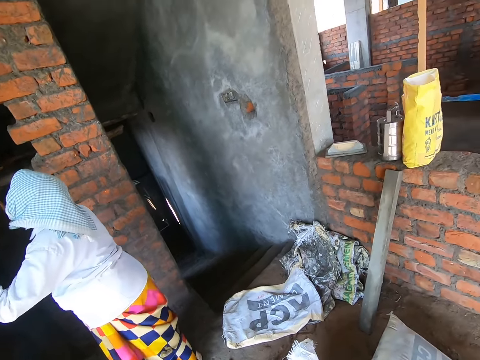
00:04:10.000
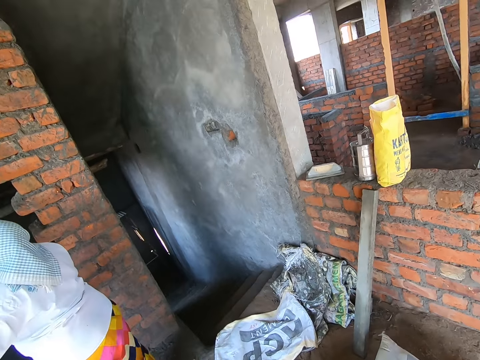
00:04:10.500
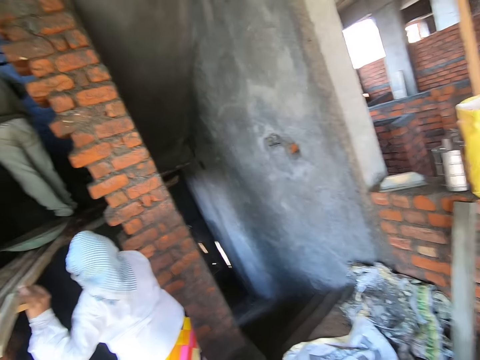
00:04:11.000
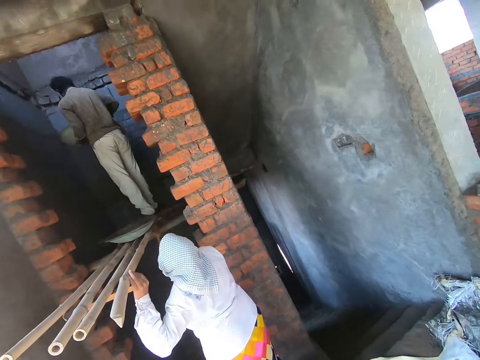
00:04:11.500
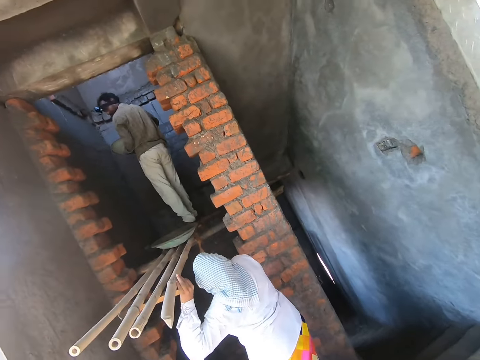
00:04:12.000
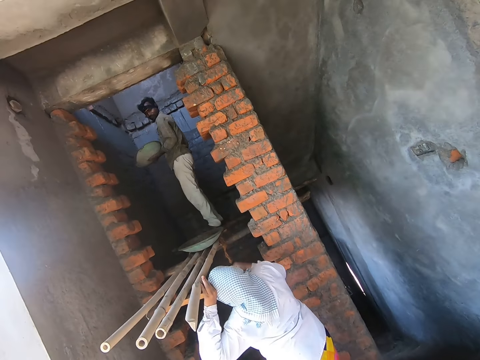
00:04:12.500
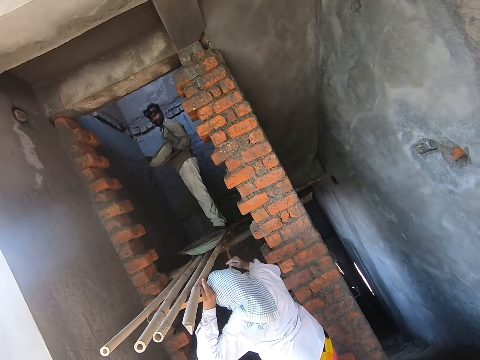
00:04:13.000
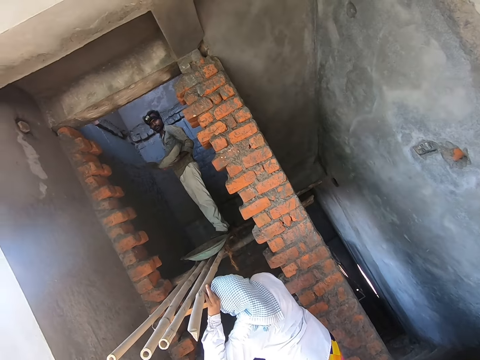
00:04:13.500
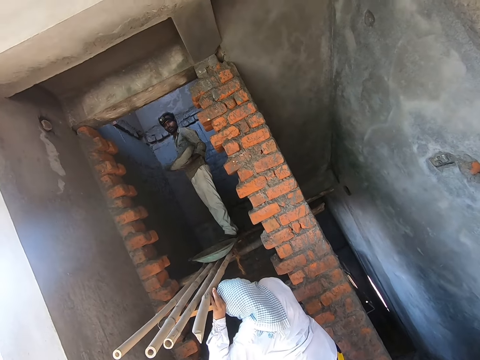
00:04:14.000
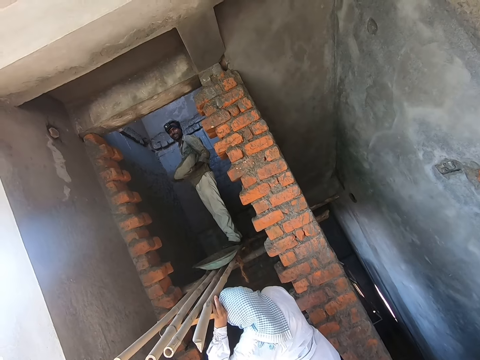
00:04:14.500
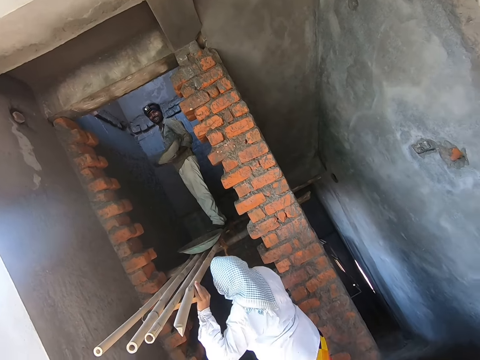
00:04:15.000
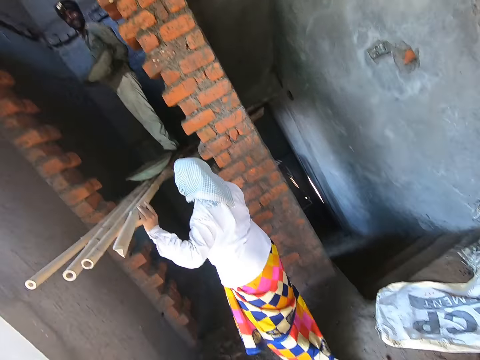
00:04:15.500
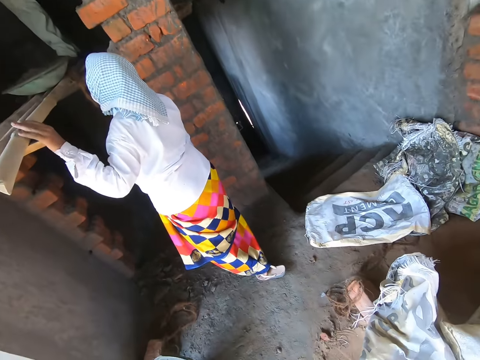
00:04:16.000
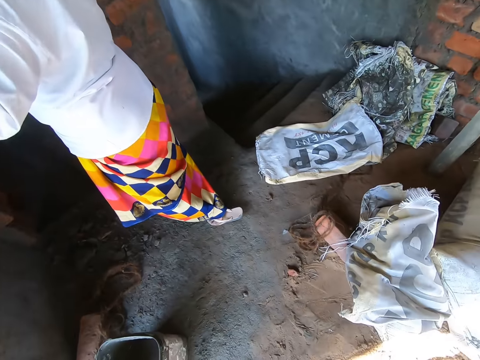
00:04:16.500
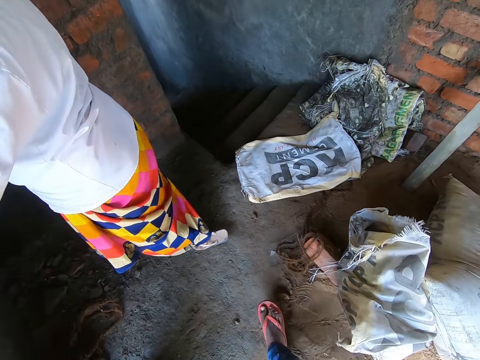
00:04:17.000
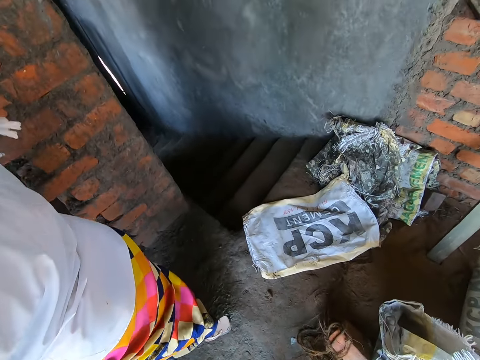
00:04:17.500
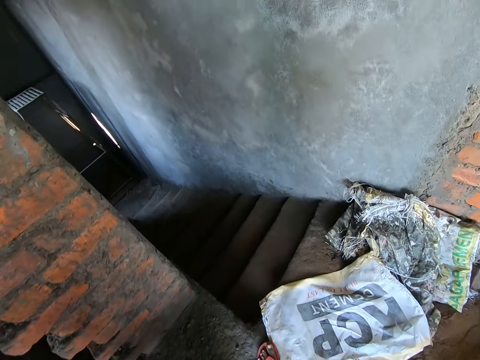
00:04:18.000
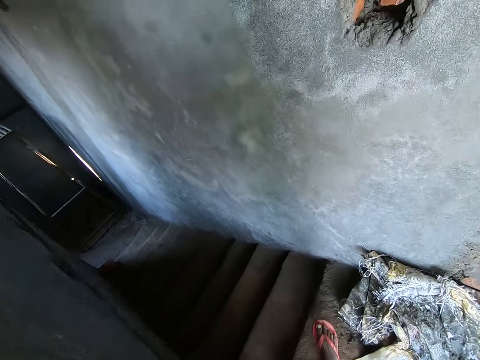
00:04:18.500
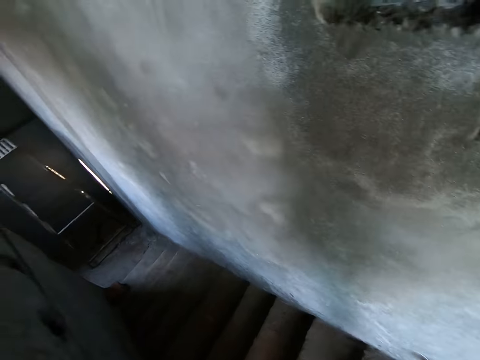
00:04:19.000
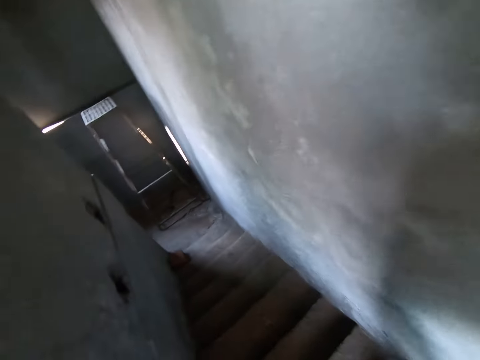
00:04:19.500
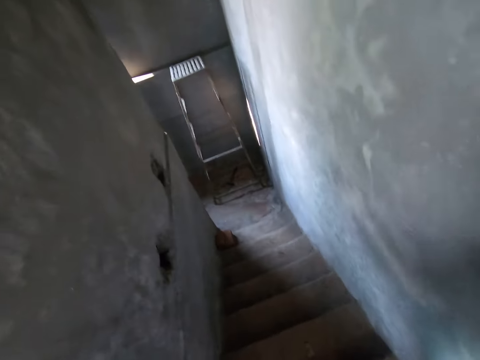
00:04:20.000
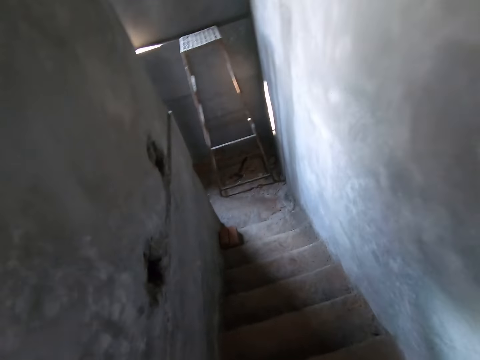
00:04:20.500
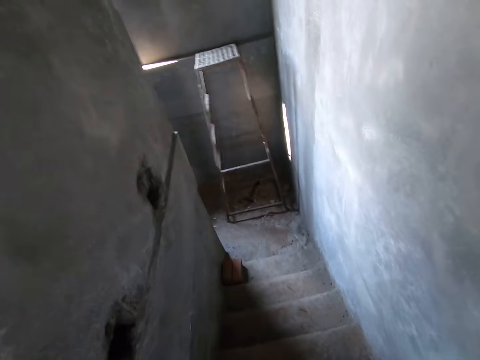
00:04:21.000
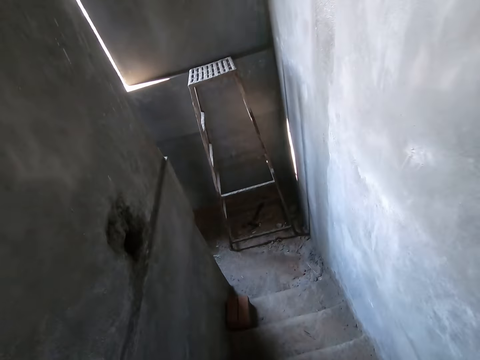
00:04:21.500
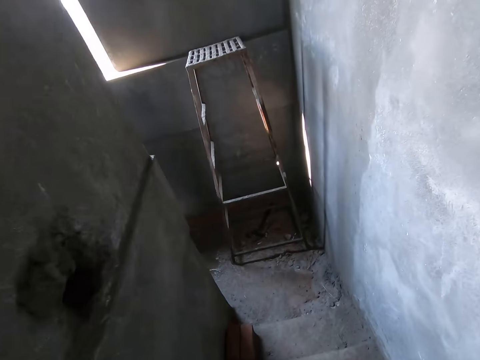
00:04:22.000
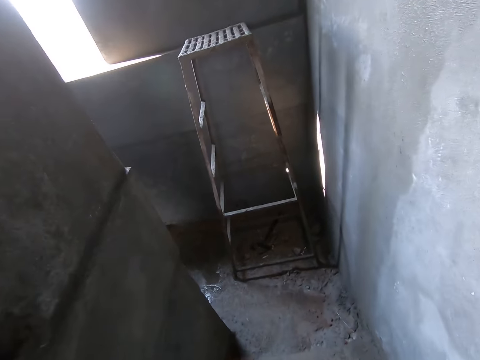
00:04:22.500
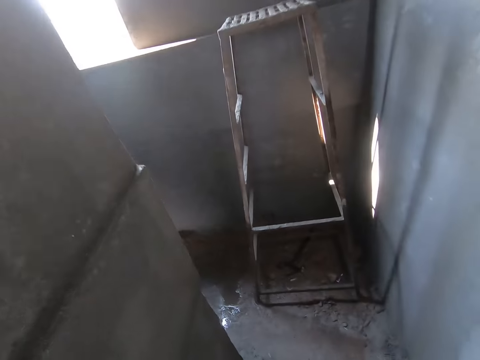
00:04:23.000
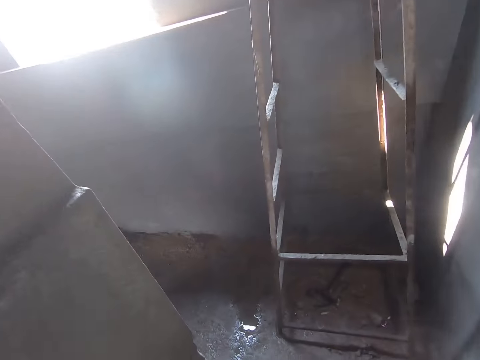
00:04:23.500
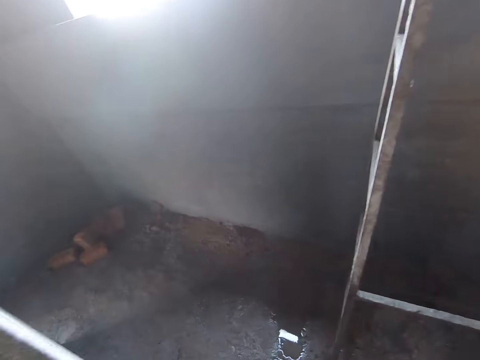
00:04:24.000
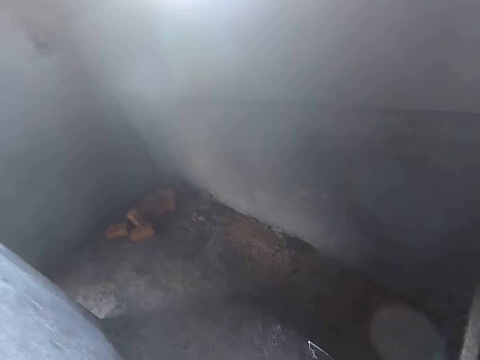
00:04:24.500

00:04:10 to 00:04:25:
The camera wearer looks around. A person interacts with the camera wearer. The camera wearer walks. They walk down stairs.

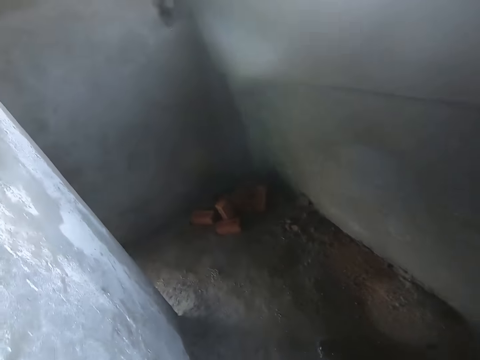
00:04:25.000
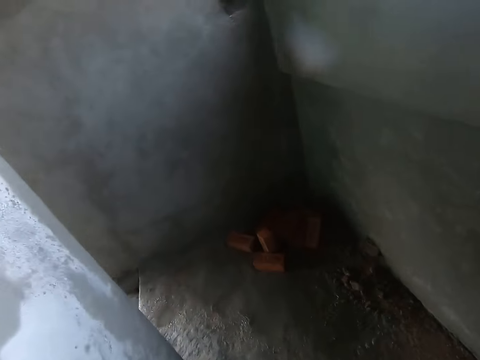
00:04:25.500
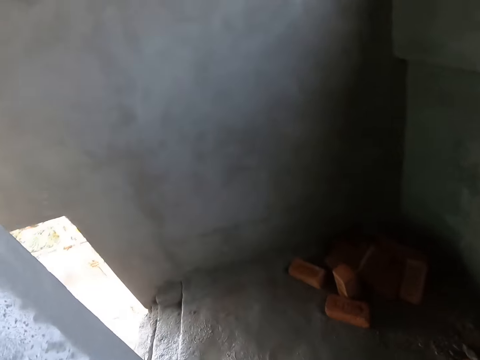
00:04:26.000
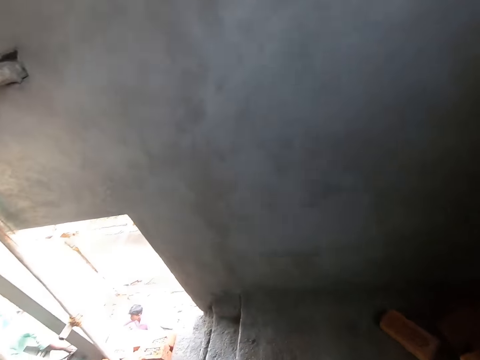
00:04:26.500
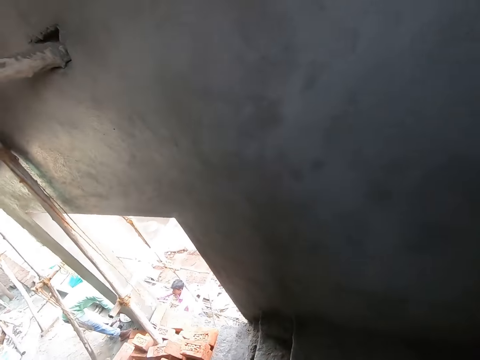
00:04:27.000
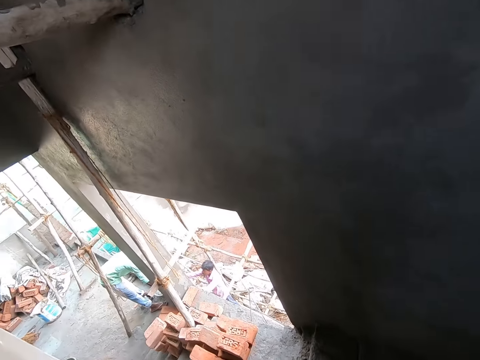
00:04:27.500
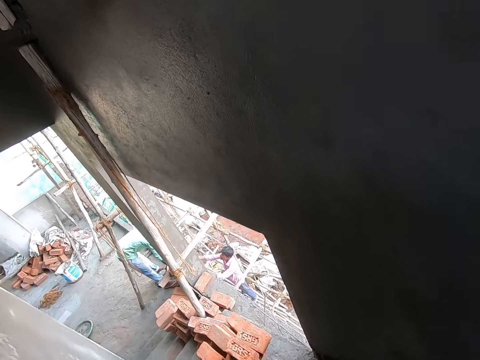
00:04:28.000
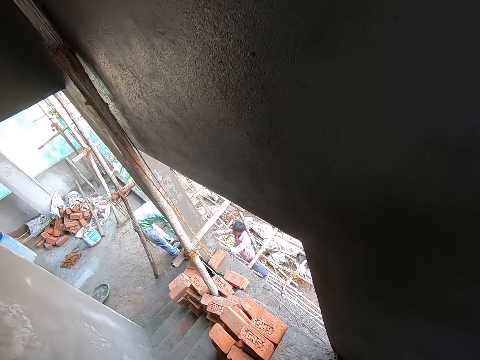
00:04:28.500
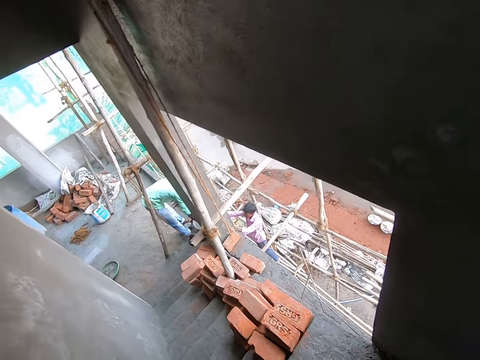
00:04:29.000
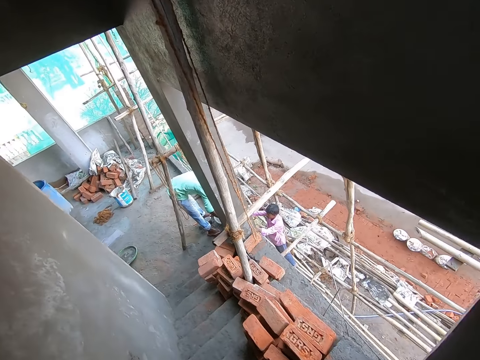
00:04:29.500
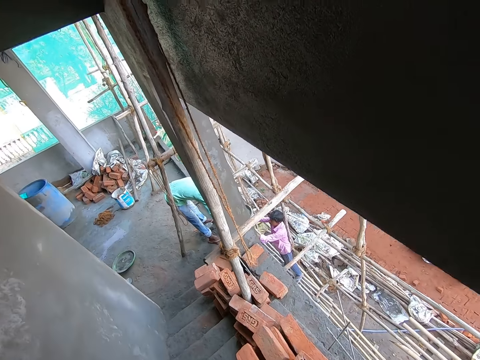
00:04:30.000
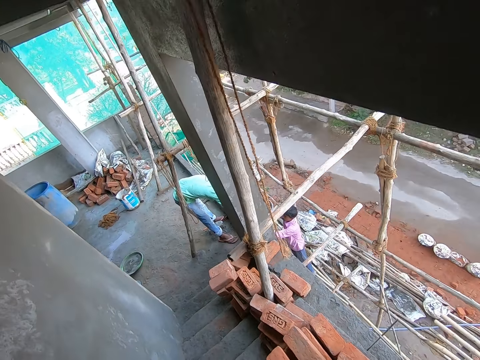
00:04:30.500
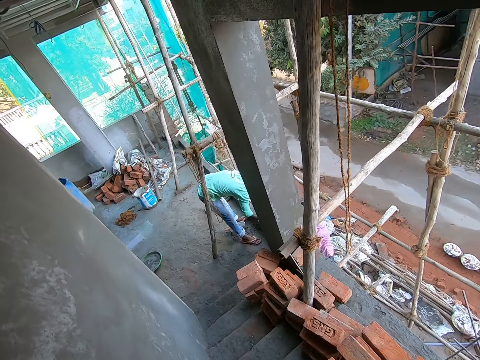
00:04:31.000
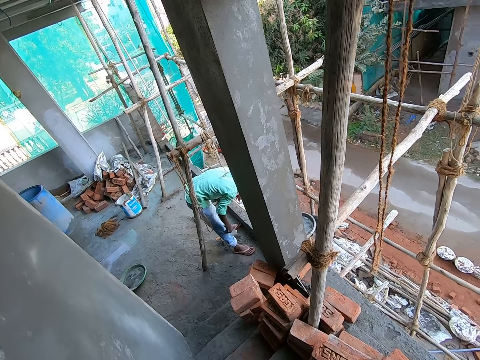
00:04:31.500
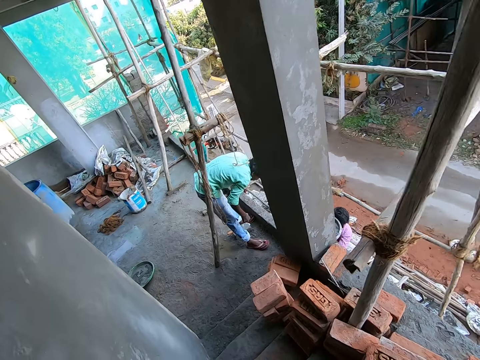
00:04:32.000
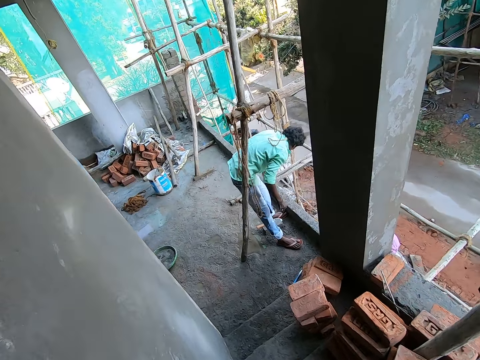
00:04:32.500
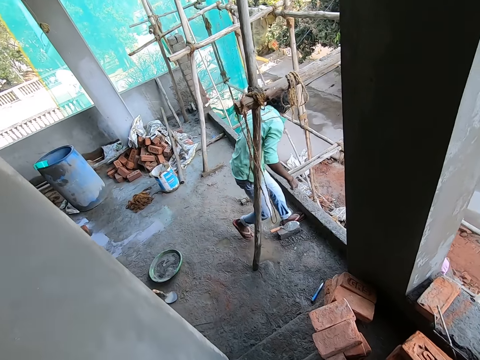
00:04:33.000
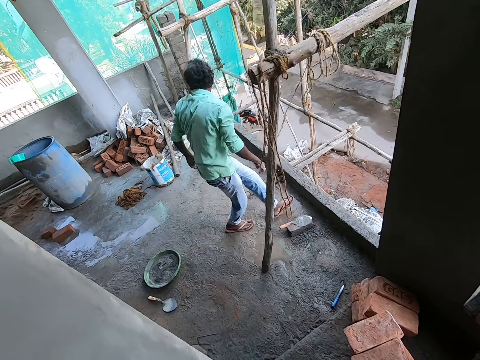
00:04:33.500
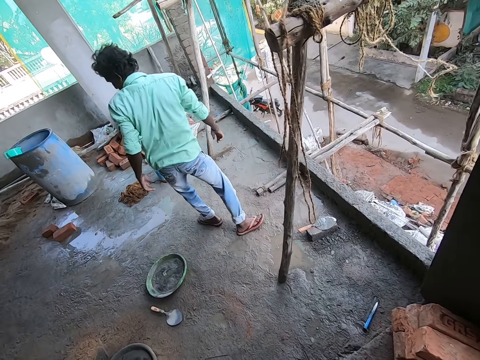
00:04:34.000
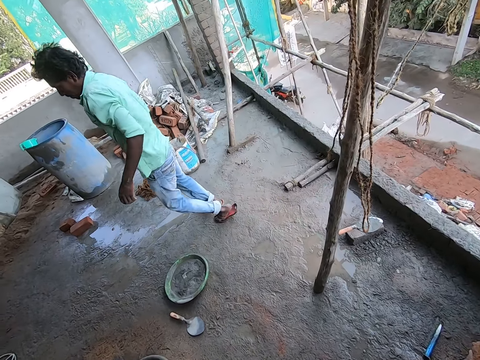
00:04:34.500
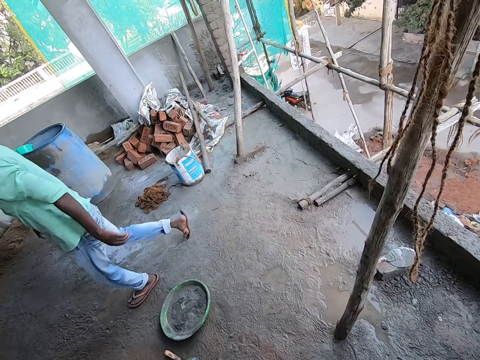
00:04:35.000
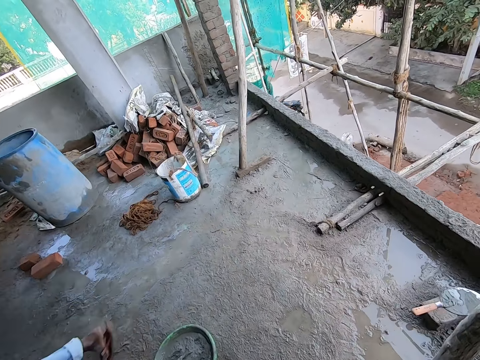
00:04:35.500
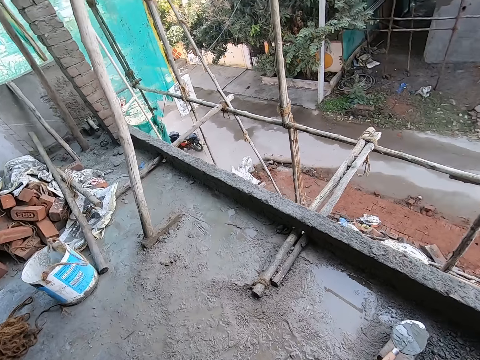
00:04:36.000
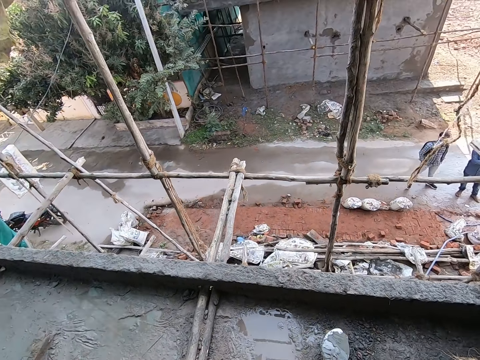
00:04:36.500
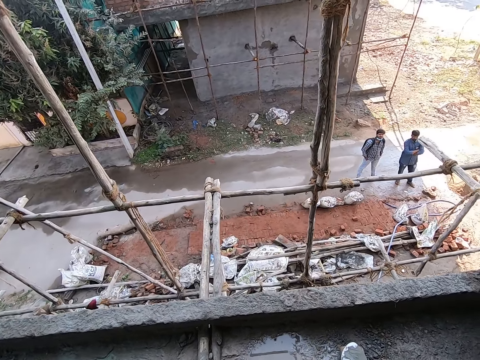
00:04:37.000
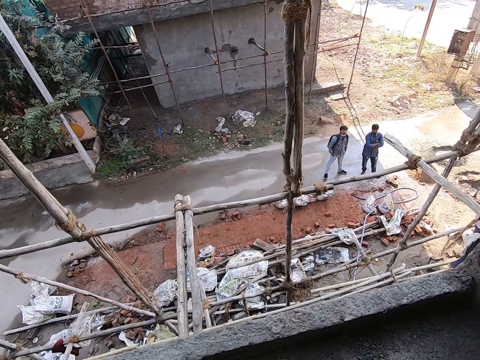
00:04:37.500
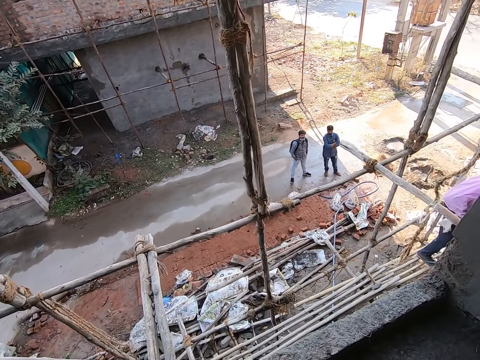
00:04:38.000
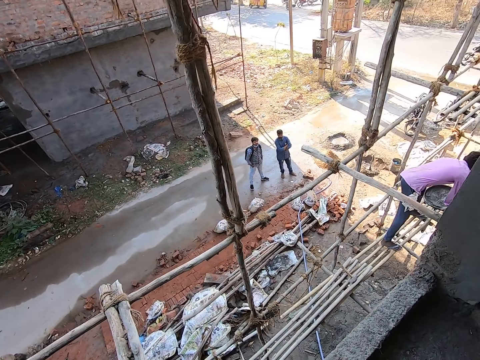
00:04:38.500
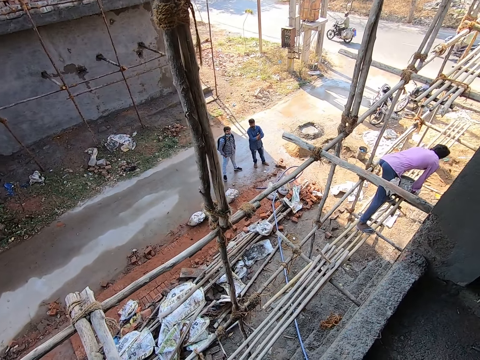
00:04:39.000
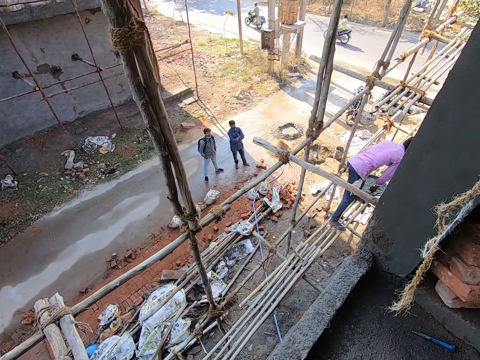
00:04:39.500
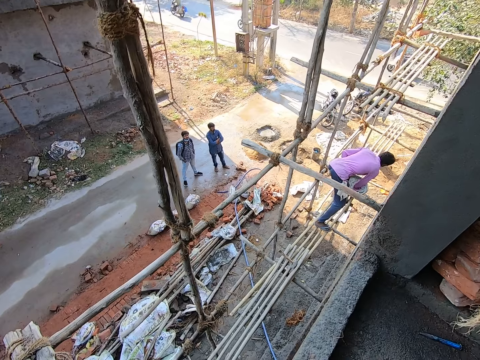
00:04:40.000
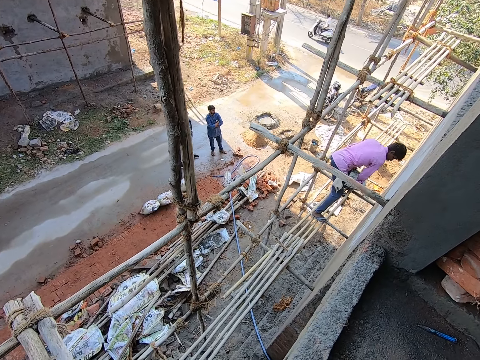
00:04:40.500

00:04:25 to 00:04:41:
The camera wearer looks around. A man drops a pan of concrete mix on a bamboo scaffold with both his hands. The camera wearer looks outside the building.
